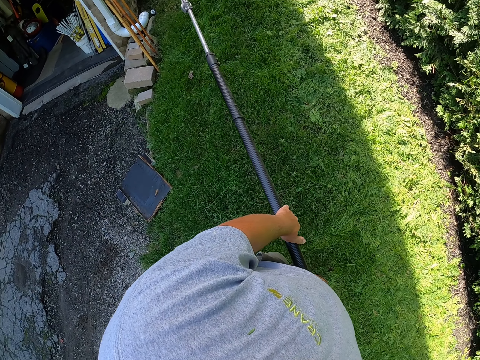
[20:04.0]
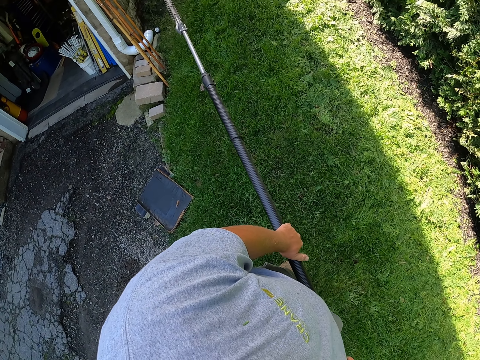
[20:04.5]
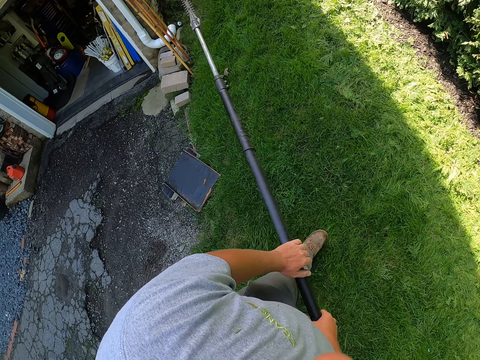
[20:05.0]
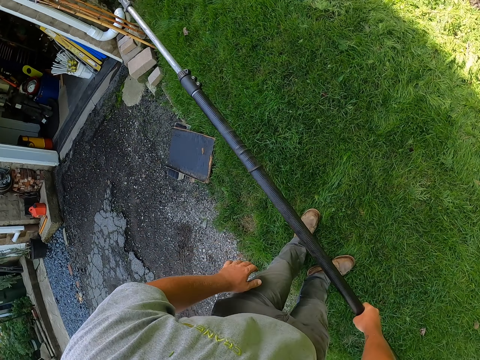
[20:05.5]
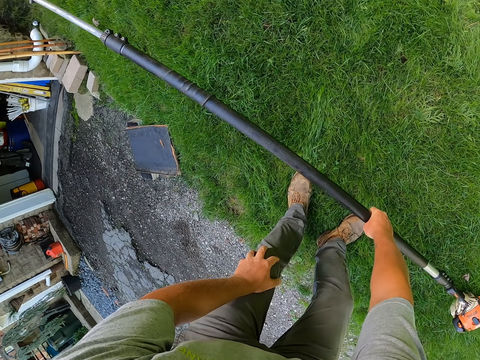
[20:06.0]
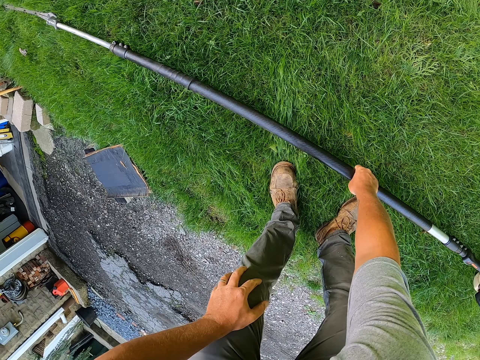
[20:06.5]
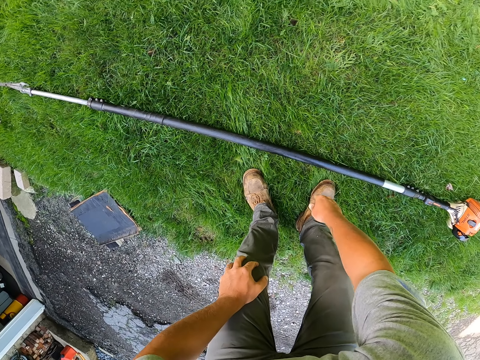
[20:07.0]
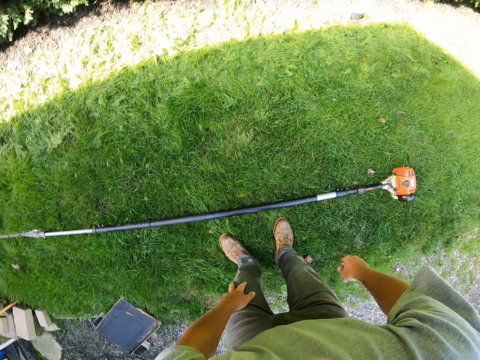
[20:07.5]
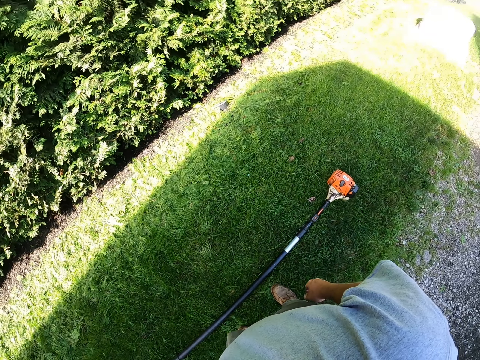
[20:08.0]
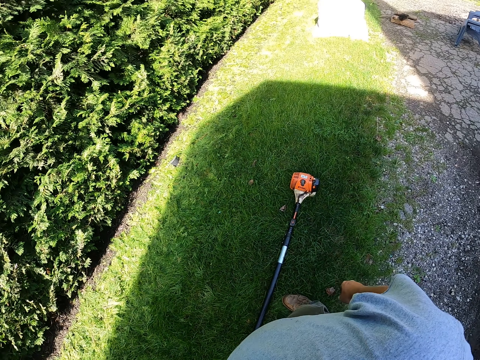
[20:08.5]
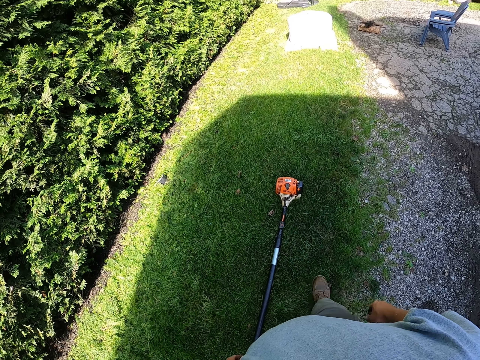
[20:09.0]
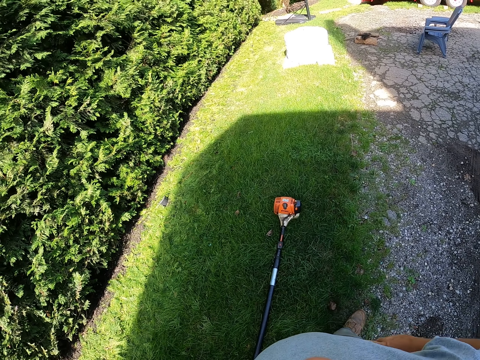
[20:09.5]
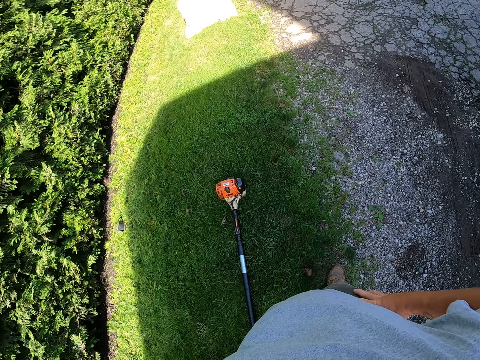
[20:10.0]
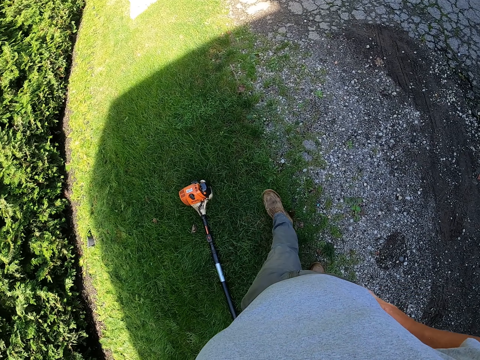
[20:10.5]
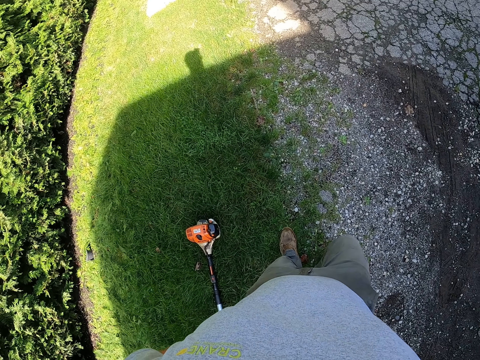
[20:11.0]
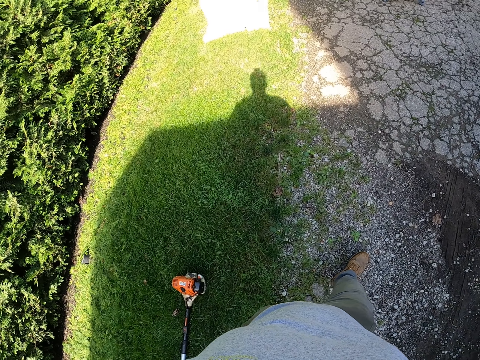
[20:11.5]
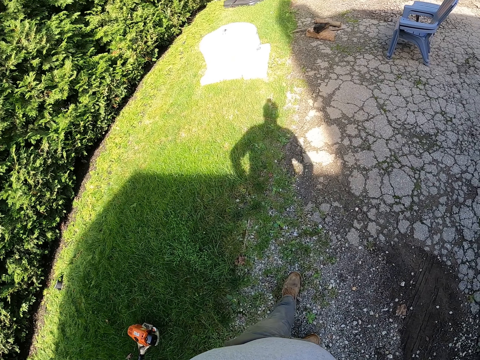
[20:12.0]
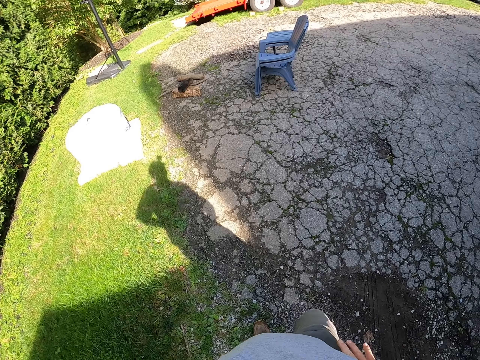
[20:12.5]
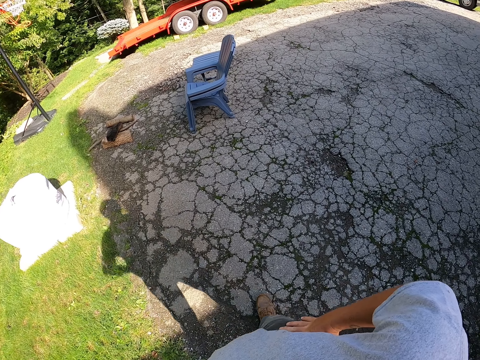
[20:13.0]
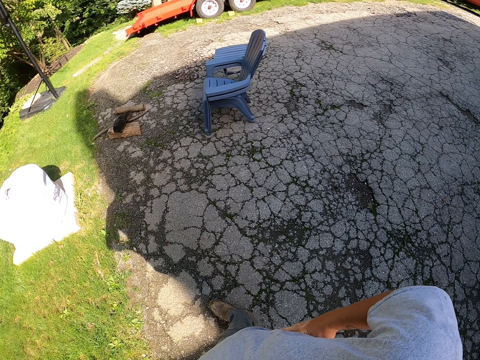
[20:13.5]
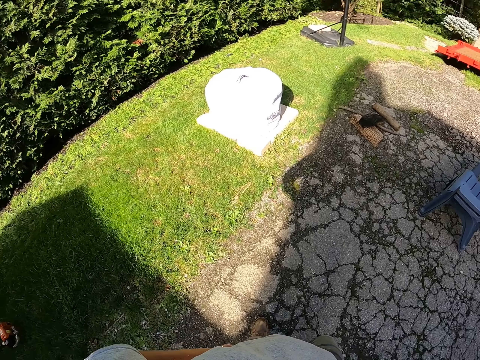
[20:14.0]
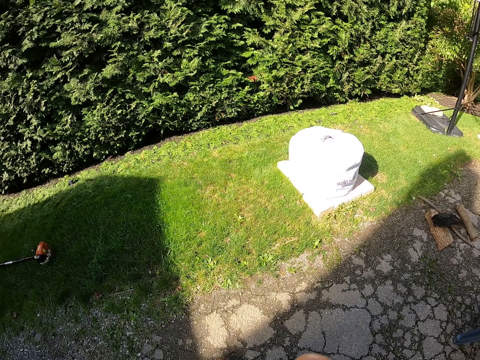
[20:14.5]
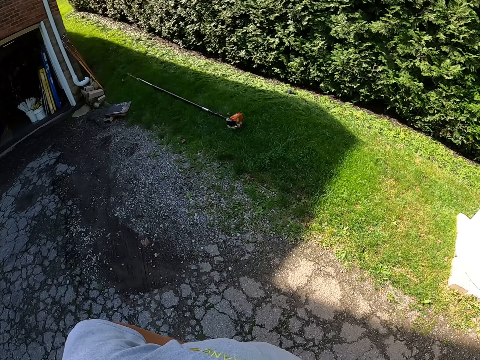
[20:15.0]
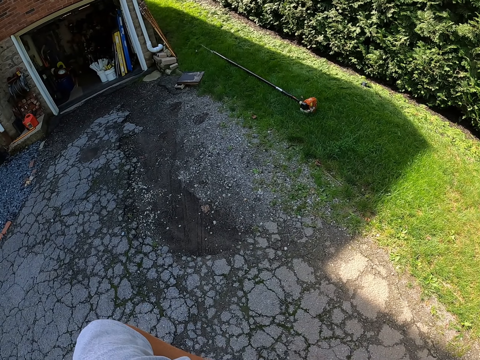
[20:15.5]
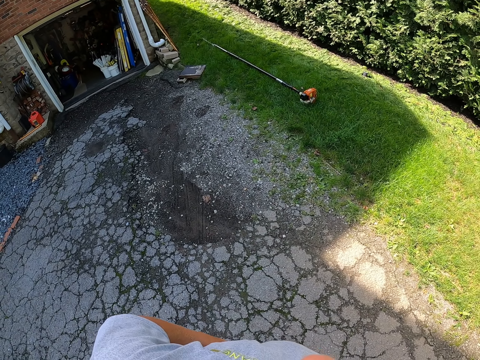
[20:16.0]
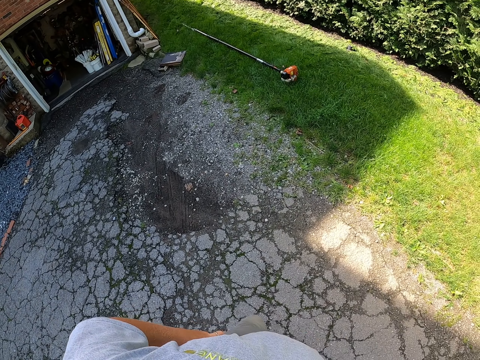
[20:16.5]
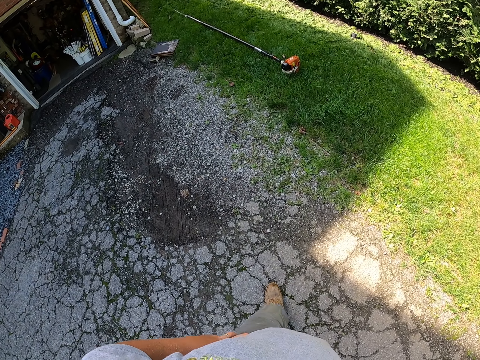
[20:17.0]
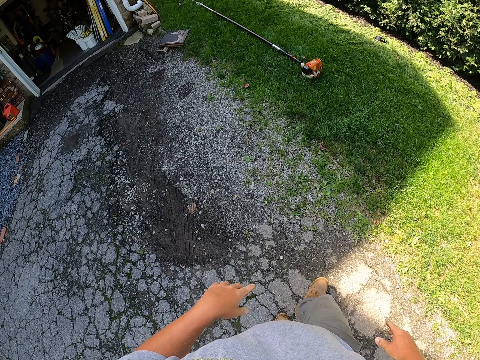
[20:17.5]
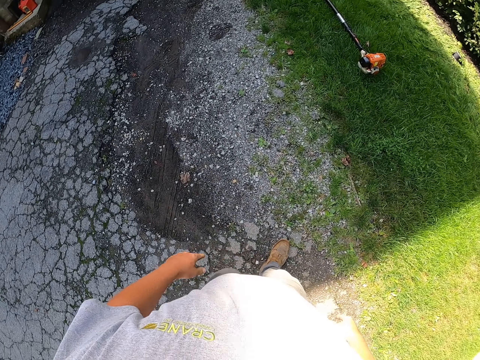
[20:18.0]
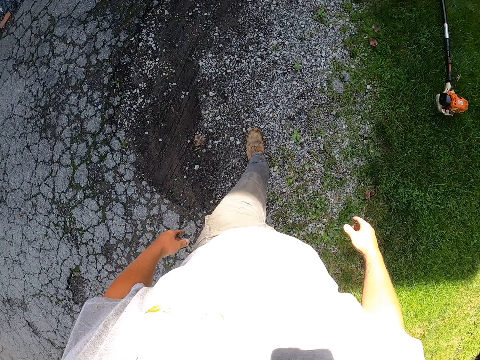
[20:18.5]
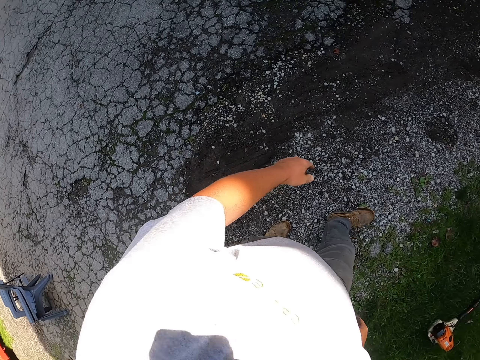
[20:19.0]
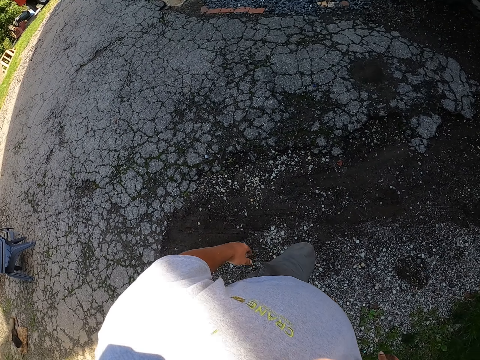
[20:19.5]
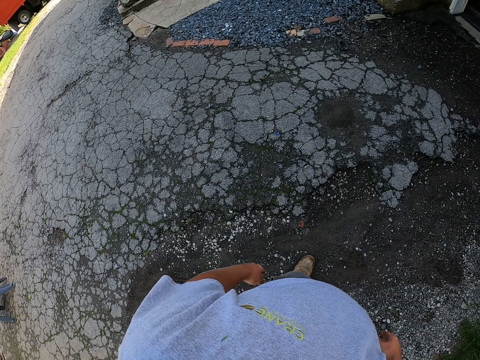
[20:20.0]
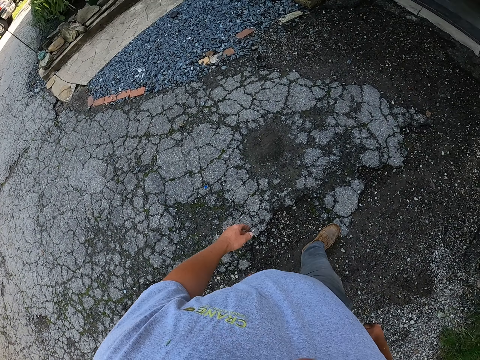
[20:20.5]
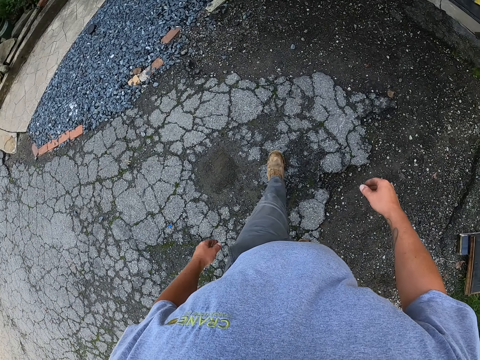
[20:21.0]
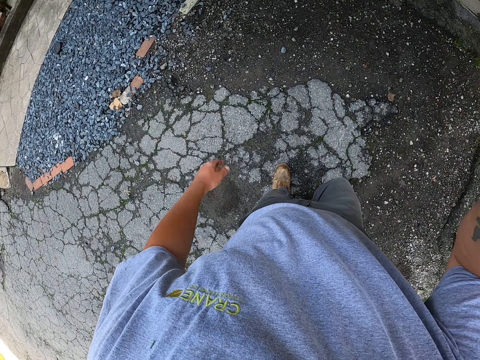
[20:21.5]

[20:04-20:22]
The camera wearer puts the hedge trimmer down. They walk around. They look around. They walk around.
